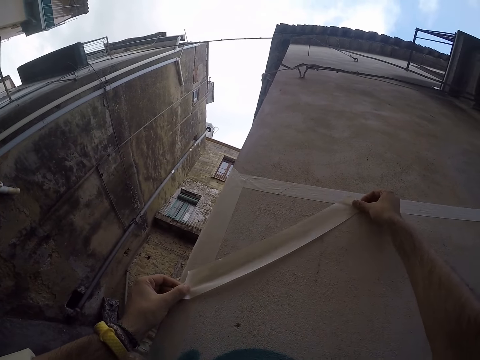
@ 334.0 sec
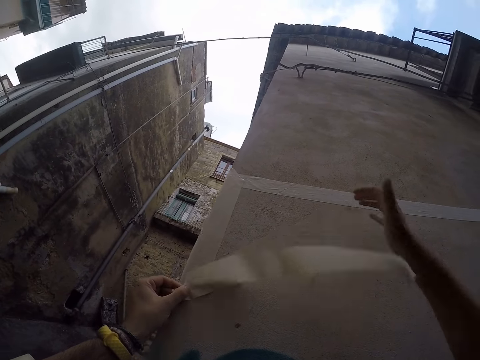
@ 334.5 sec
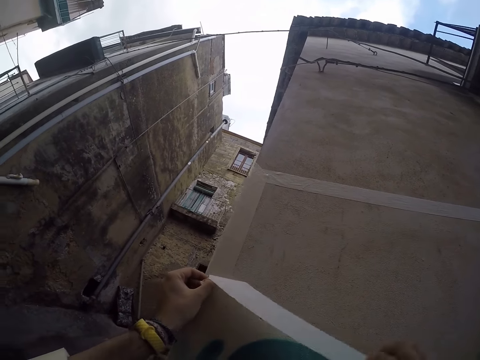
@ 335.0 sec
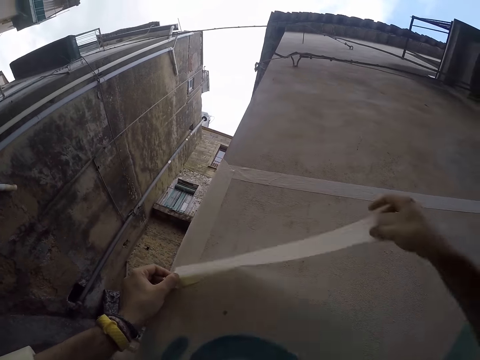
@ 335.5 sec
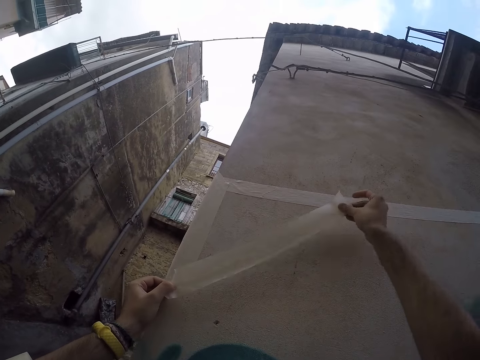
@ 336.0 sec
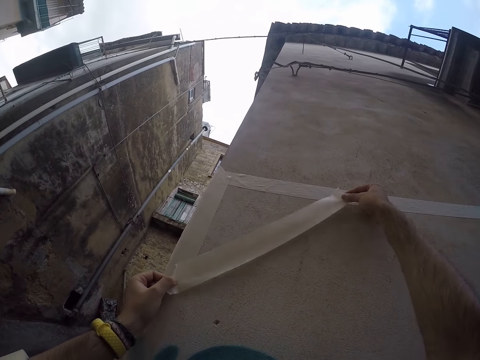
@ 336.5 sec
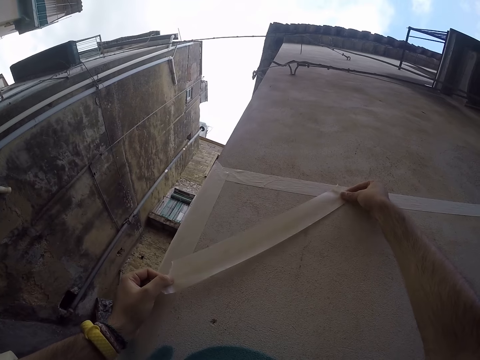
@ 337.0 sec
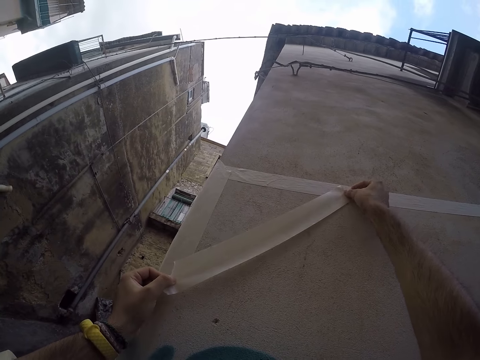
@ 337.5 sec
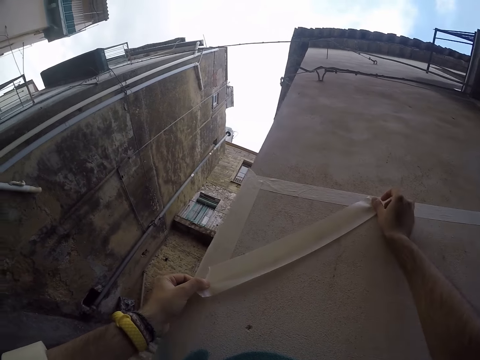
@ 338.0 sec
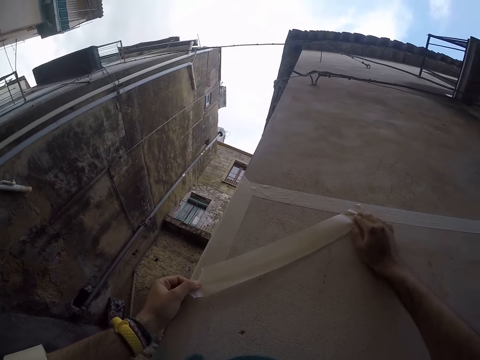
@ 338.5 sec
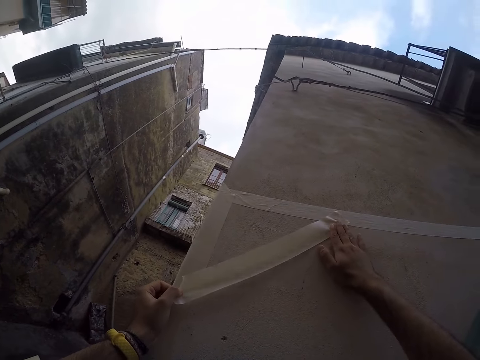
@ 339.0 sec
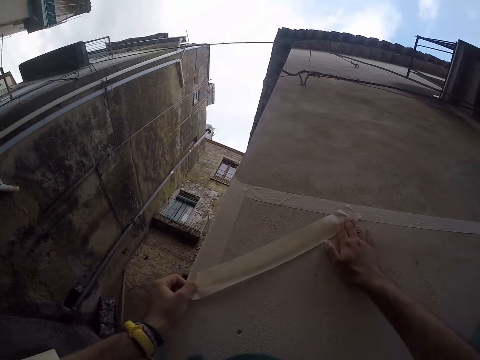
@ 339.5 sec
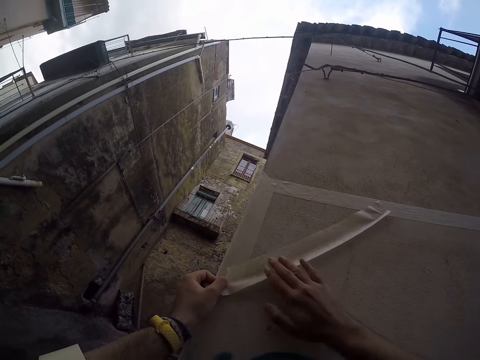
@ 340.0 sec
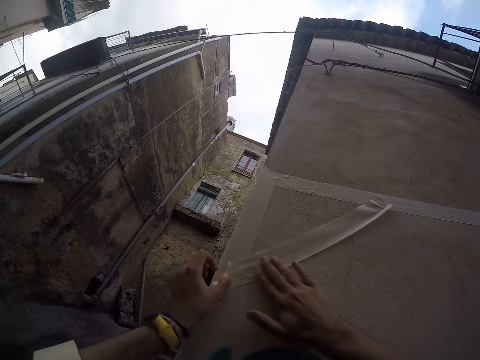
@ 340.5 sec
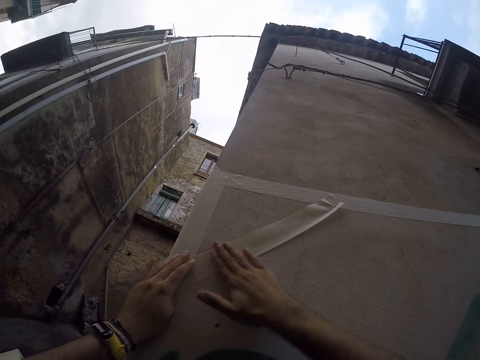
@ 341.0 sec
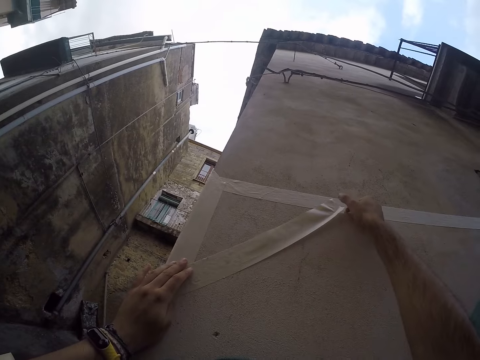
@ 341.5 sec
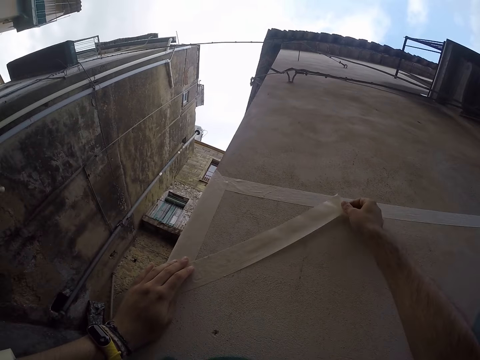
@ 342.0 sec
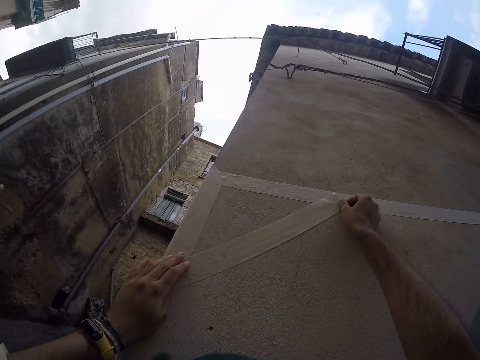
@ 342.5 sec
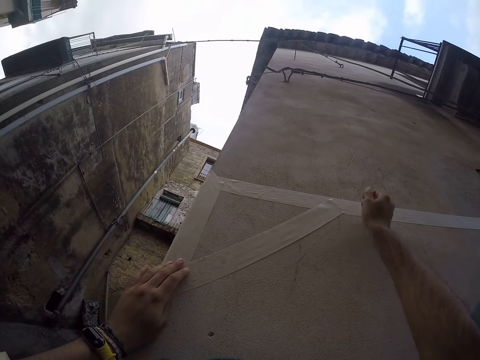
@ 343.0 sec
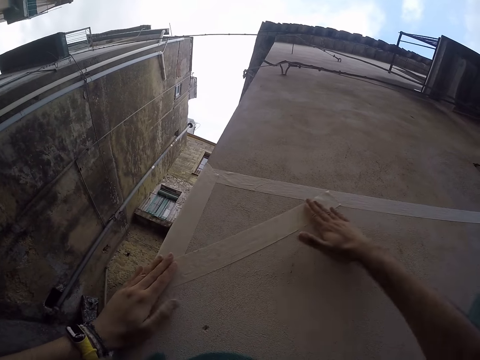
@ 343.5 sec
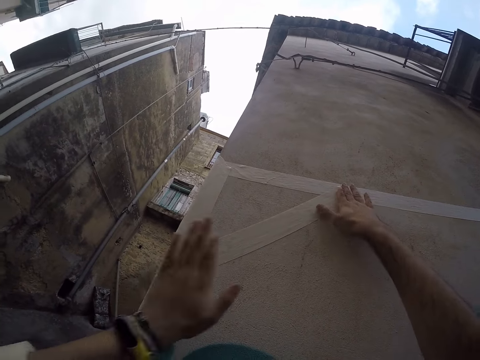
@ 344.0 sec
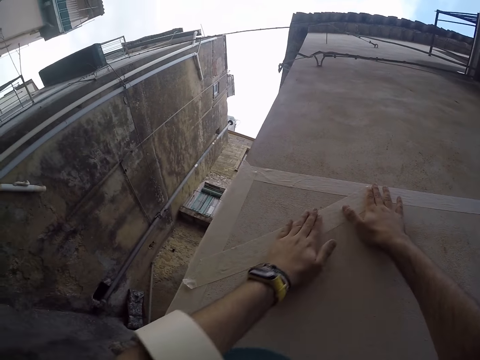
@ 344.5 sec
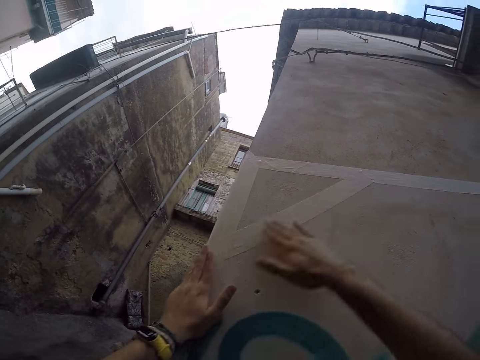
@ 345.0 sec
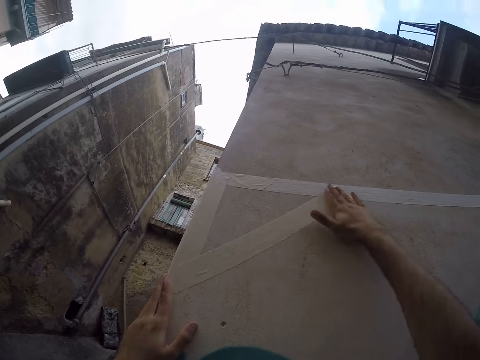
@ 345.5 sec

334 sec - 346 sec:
The camera wearer presses down the paper tape to the wall with her hands.

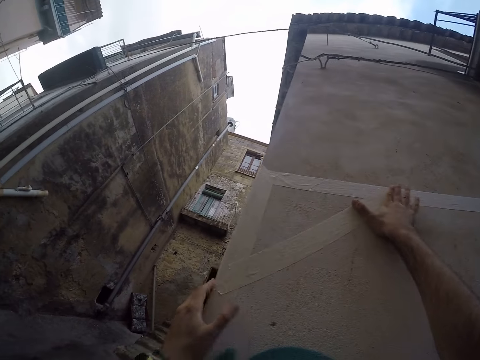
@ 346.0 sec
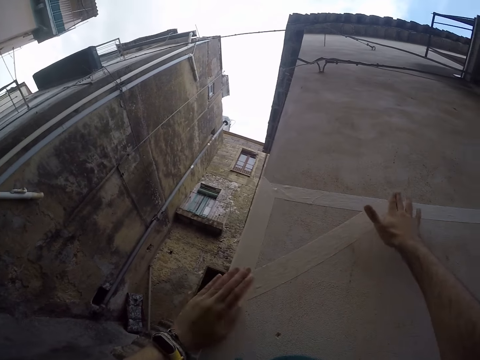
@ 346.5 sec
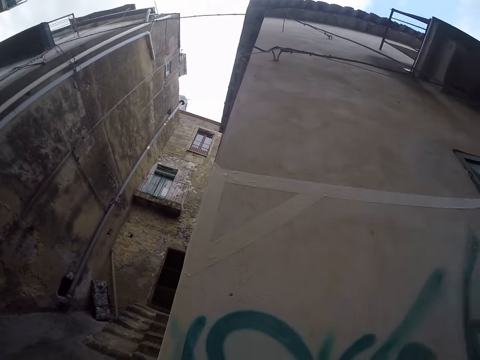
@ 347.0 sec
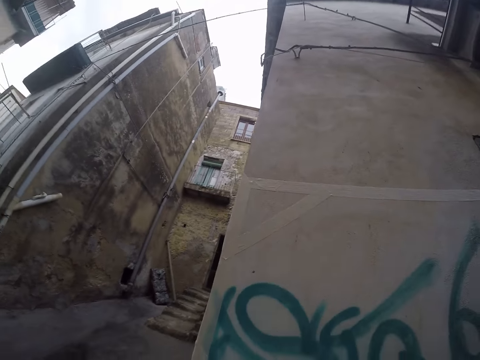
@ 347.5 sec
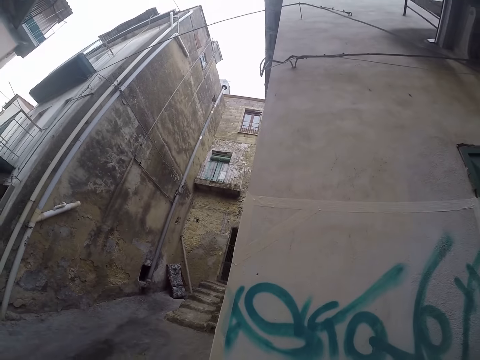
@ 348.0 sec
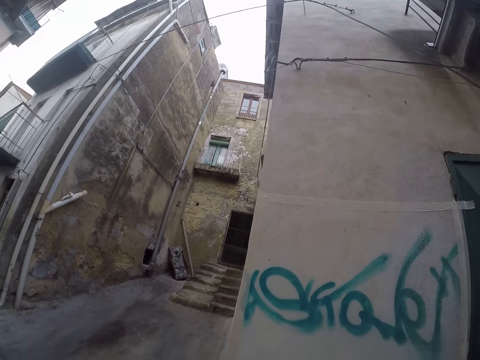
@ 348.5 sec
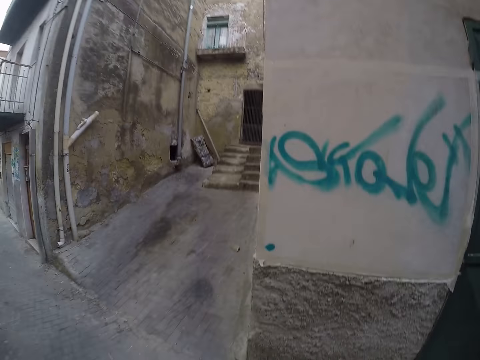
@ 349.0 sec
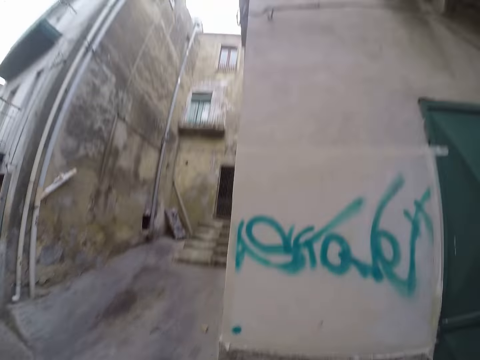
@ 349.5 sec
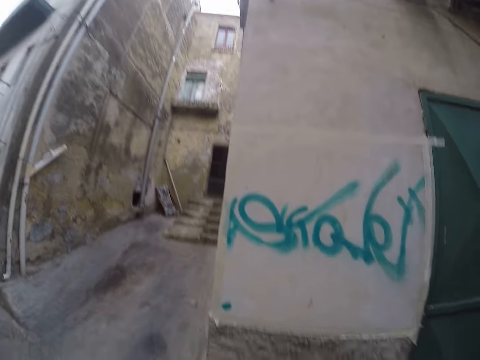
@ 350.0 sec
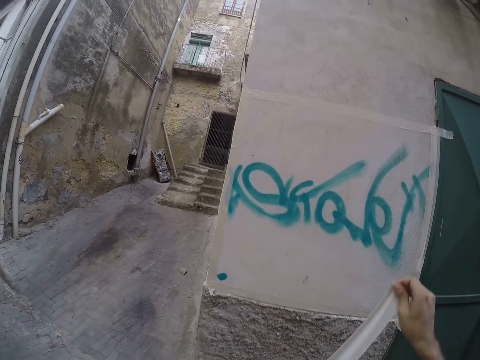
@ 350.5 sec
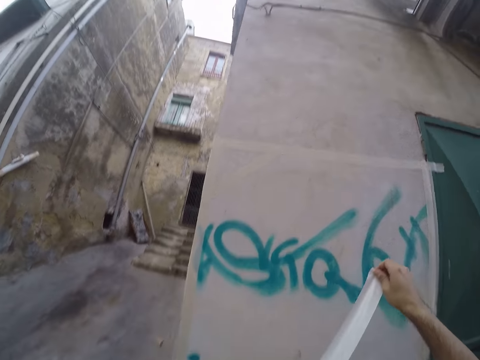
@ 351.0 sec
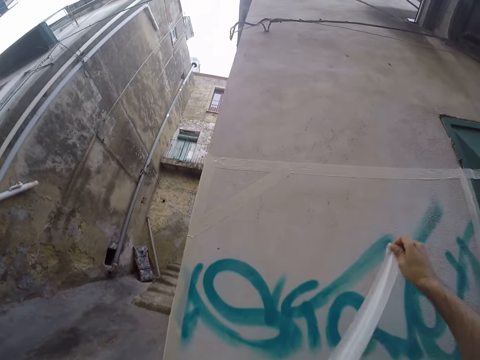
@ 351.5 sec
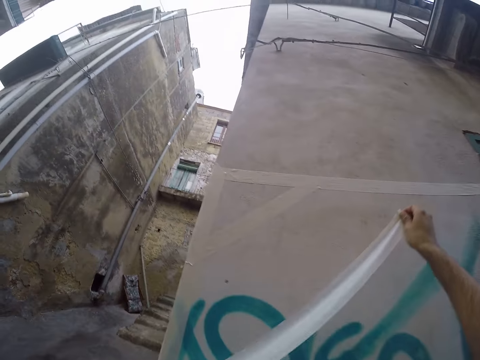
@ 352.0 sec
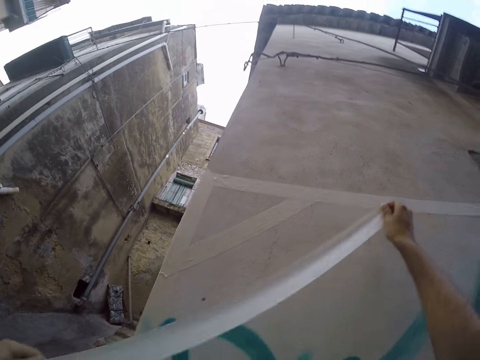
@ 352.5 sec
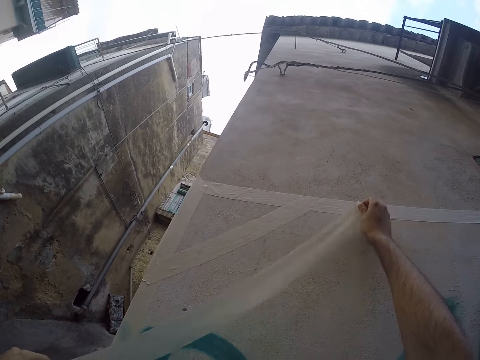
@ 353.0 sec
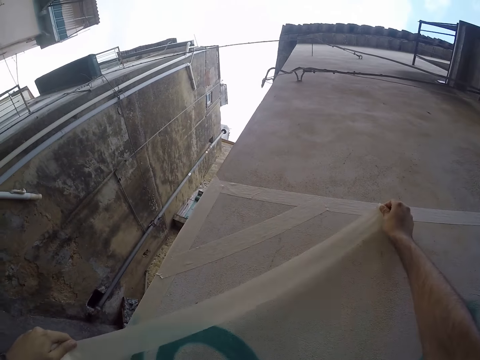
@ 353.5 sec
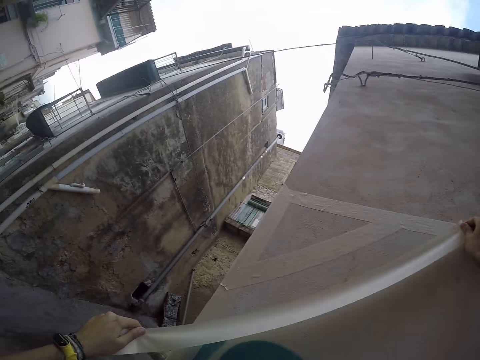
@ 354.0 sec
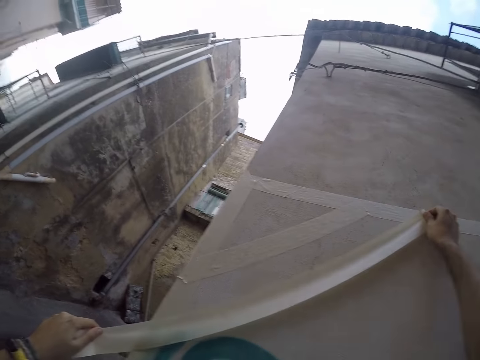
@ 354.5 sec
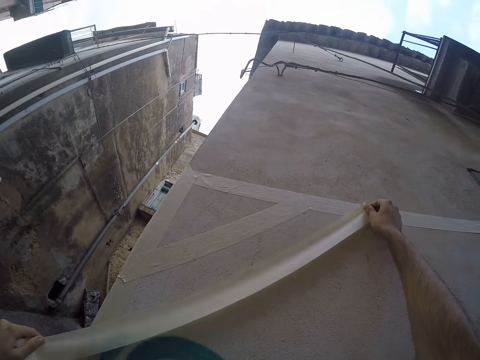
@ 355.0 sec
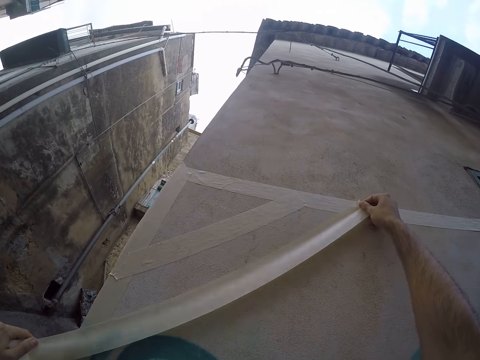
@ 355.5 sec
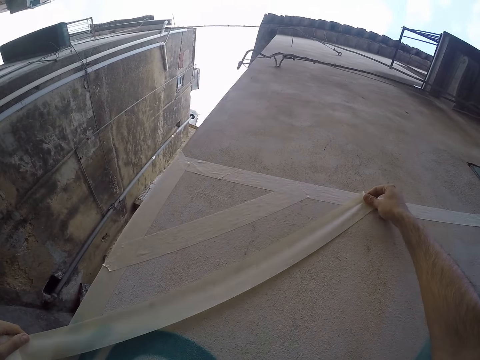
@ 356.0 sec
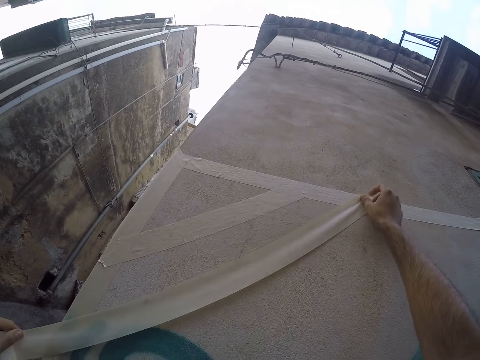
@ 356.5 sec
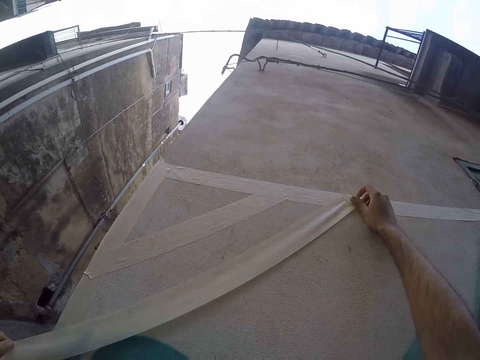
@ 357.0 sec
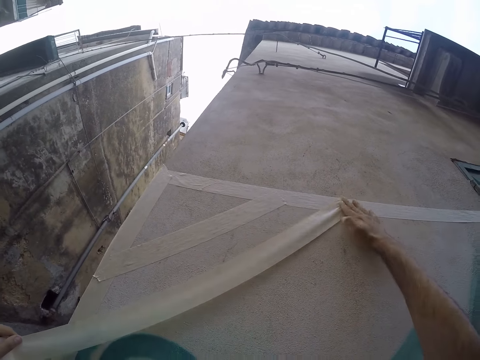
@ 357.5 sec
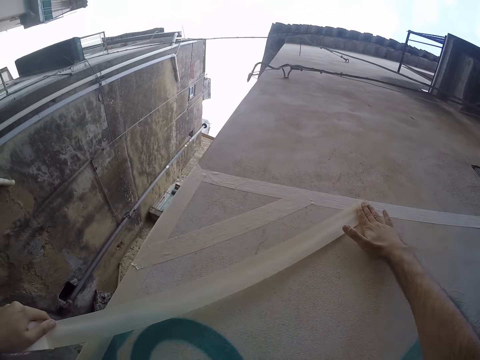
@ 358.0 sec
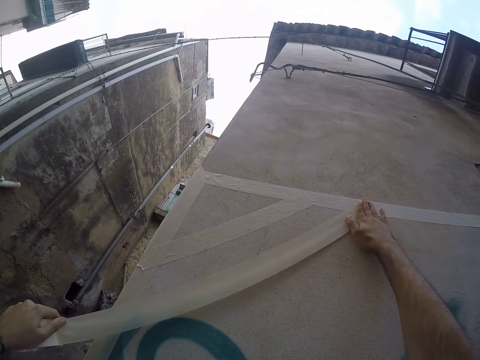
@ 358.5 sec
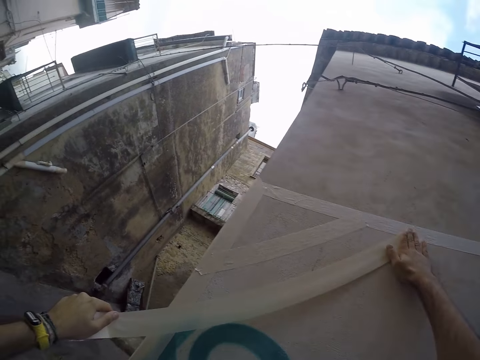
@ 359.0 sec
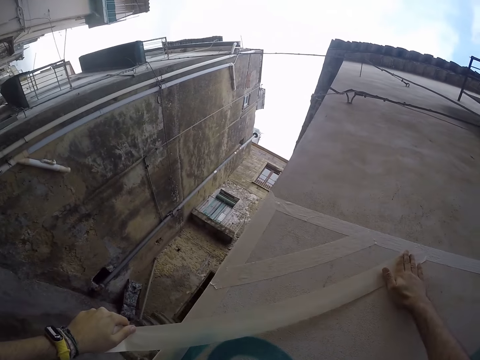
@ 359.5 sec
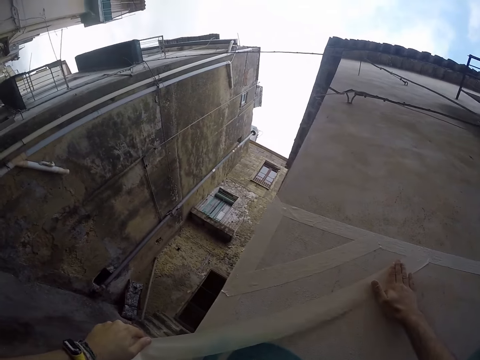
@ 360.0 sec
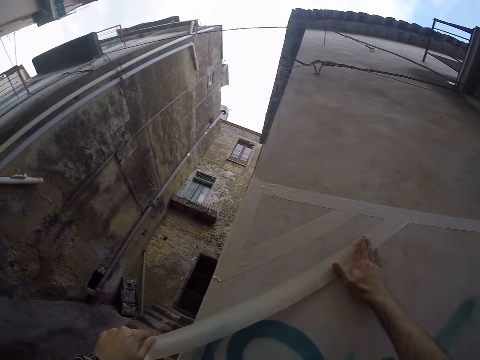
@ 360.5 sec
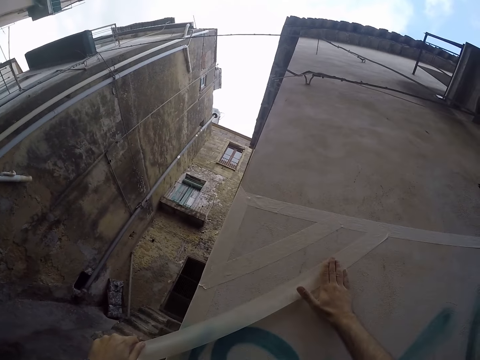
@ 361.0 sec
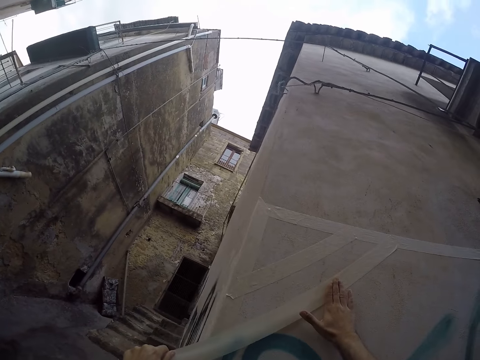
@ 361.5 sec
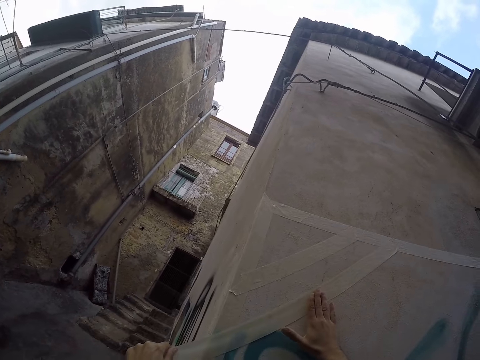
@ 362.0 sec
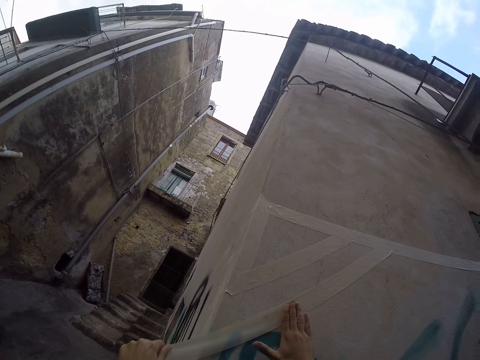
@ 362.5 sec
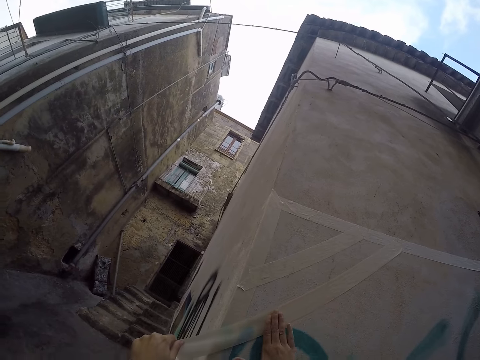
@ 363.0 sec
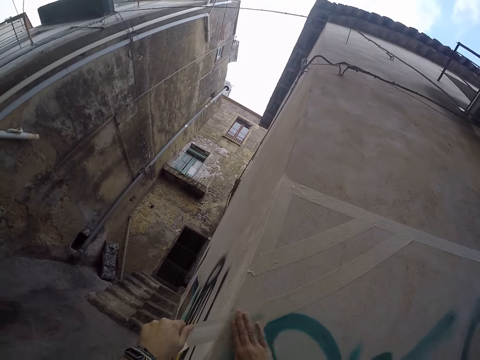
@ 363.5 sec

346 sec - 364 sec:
The camera wearer moves a bit. She loosens a paper tape with her right hand. She sticks the masking tape on the wall. She places the paper tape on the wall with her hands. She presses down the paper tape to the wall with her right hand.
